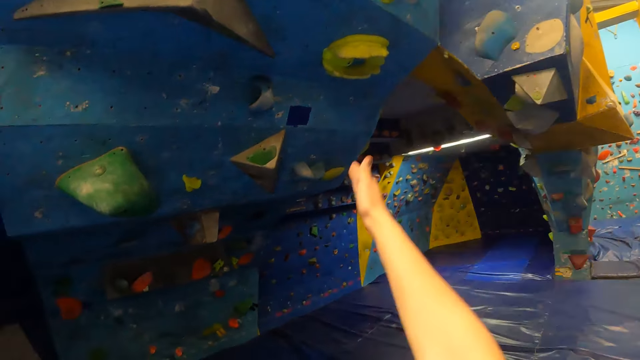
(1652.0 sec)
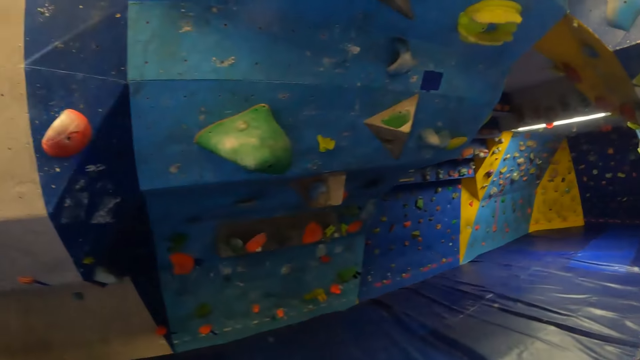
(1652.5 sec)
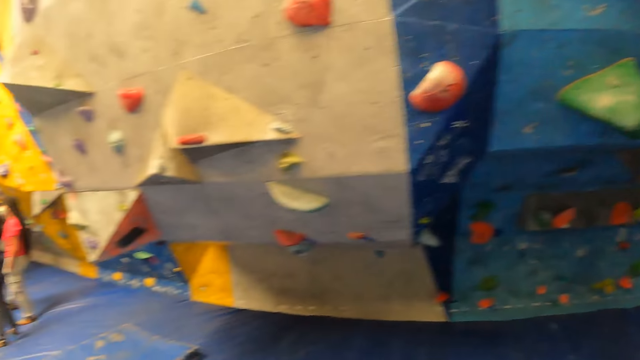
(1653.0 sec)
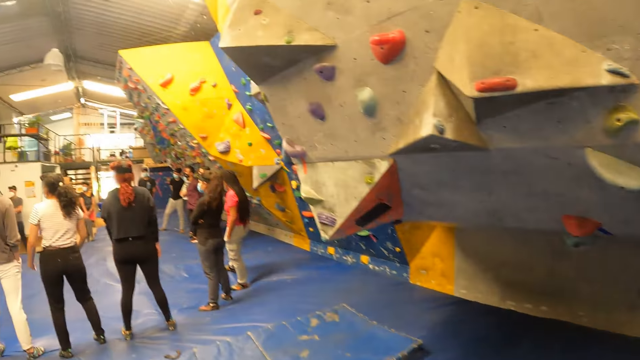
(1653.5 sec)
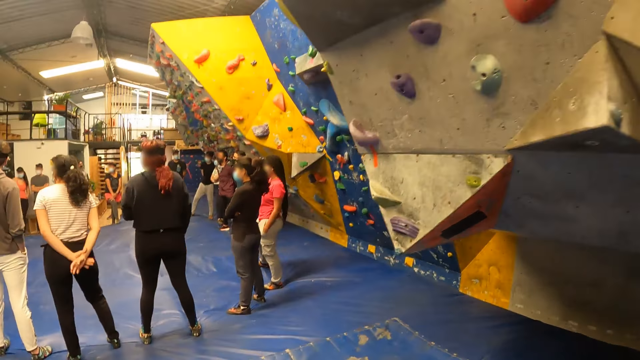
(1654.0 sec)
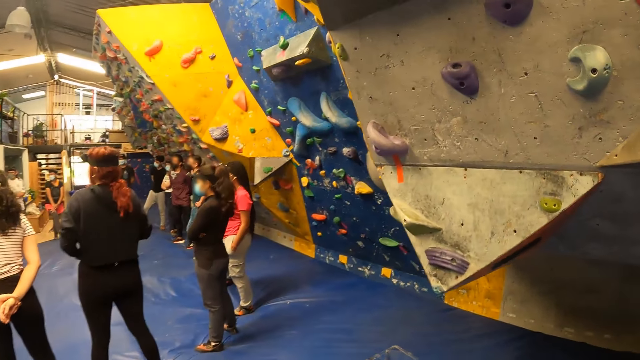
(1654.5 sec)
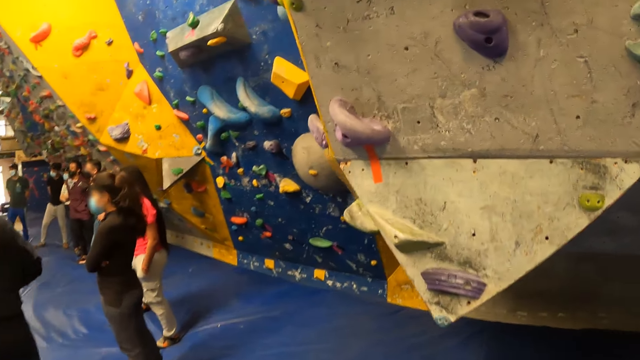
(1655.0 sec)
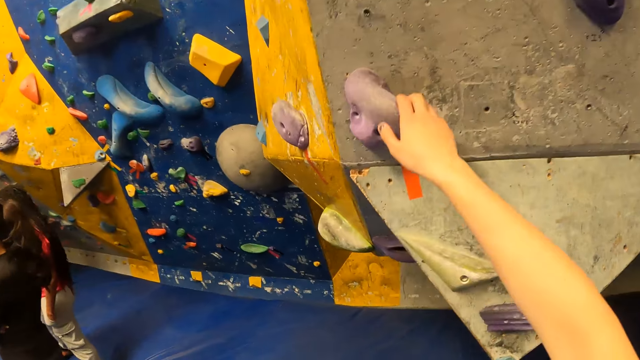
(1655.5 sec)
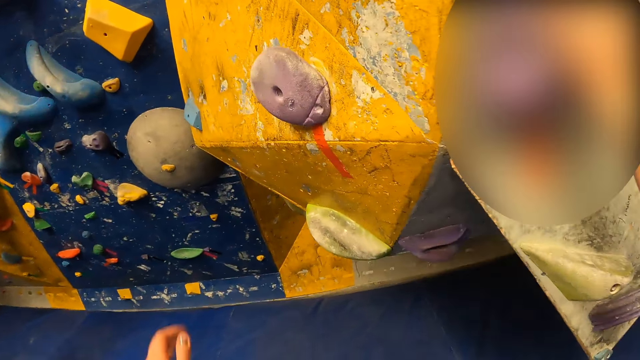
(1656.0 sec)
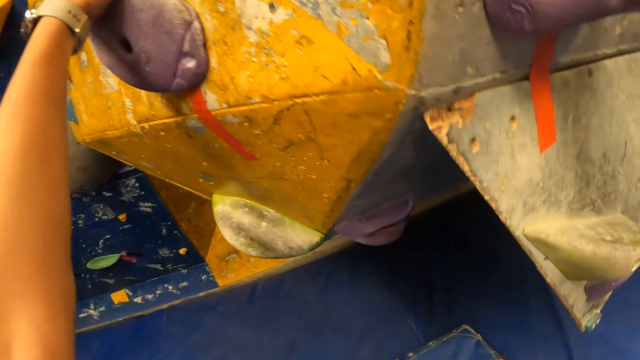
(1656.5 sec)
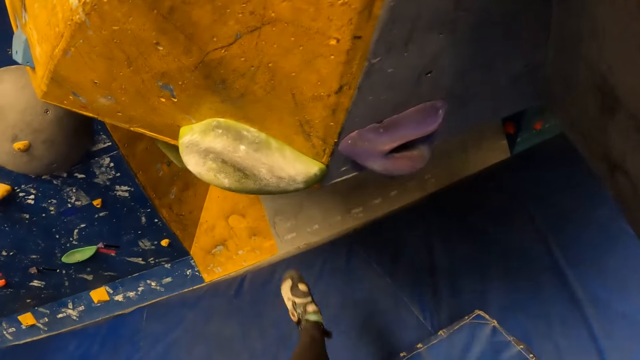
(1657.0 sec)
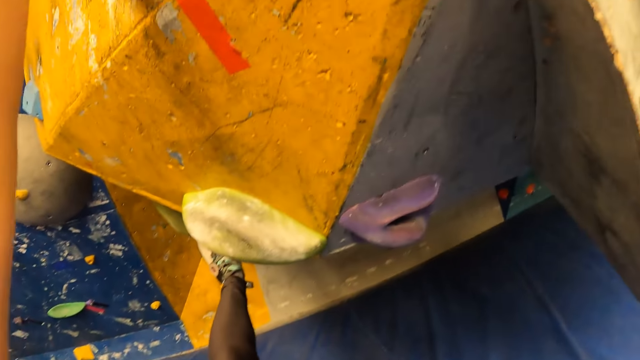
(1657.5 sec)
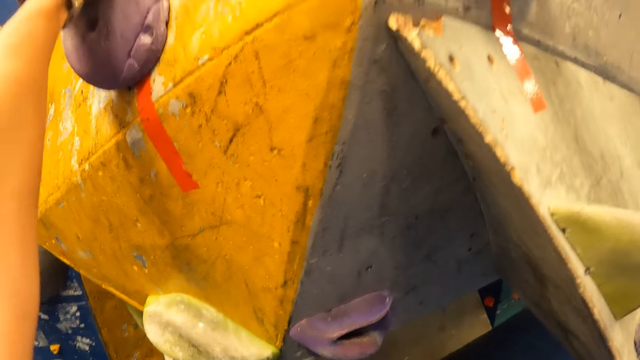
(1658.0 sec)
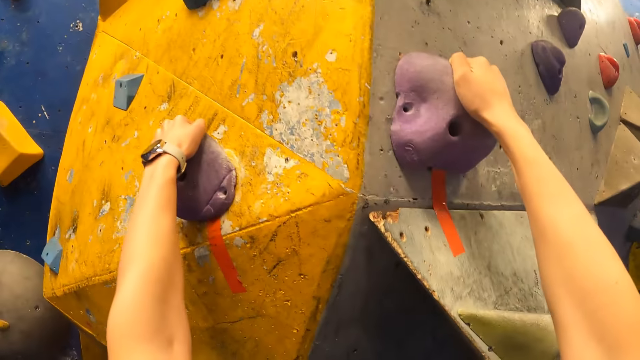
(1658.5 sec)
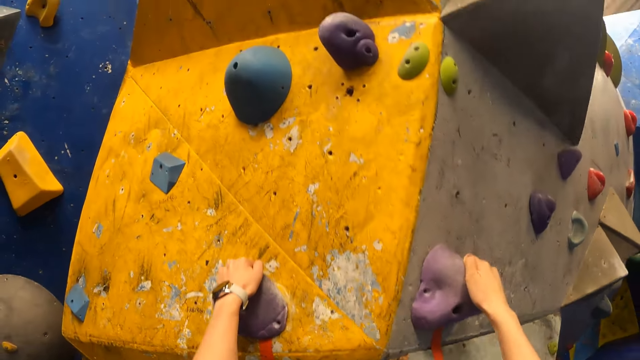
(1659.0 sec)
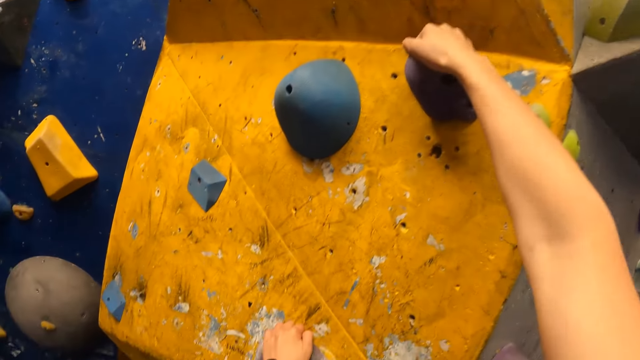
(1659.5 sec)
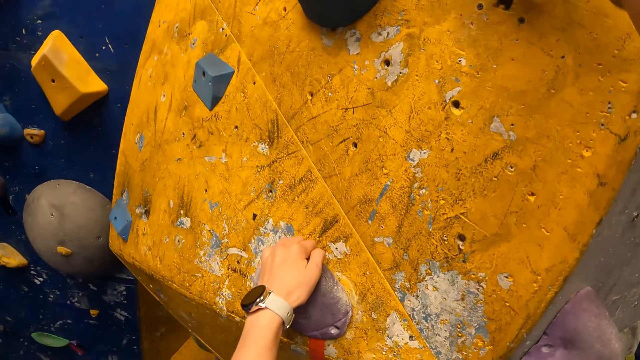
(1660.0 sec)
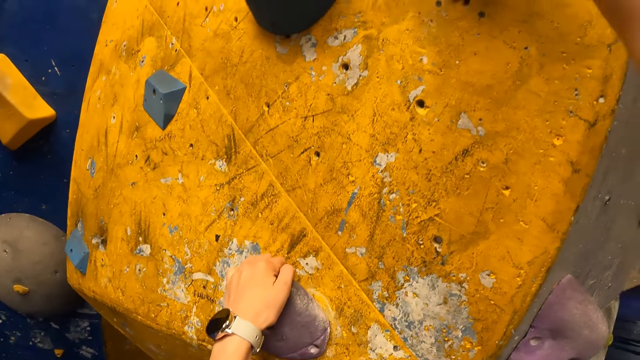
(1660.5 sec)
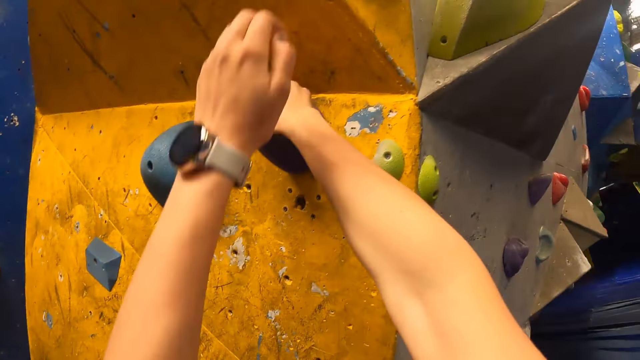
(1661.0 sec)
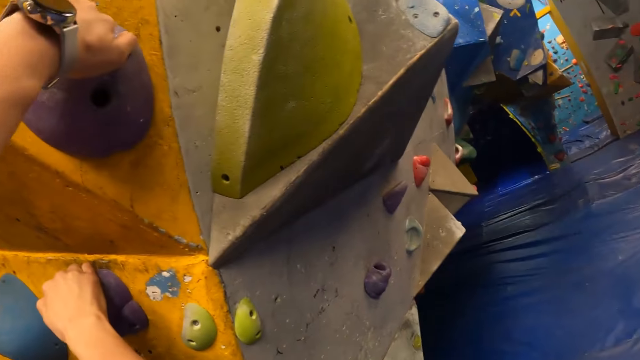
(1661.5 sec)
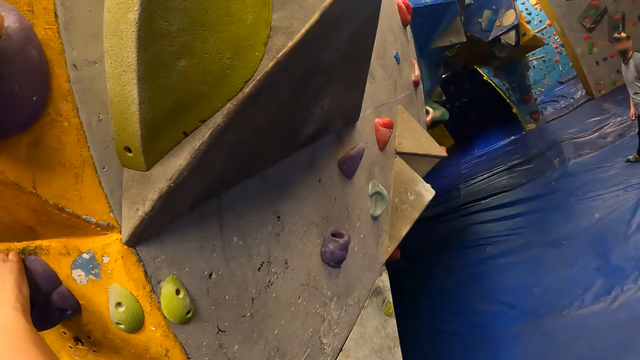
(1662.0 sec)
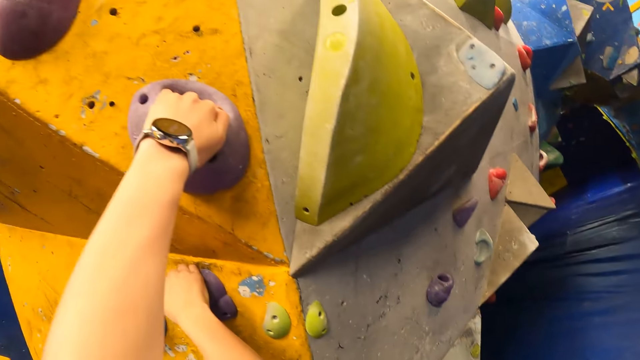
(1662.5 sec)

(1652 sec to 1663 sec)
The camera wearer turns around. She holds a climbing hold with her right hand. She puts her left hand on a climbing hold. She climbs up the wall with her hands. She puts her right hand on a climbing hold. She puts her left hand on a climbing hold.

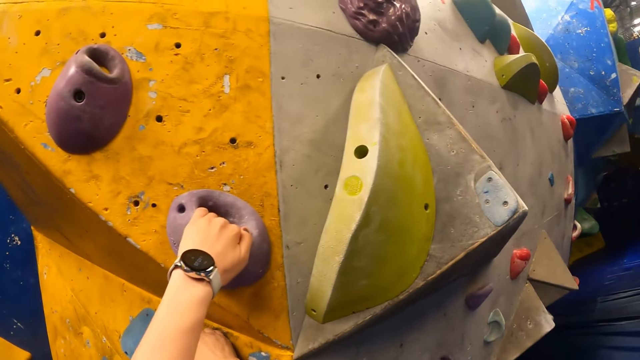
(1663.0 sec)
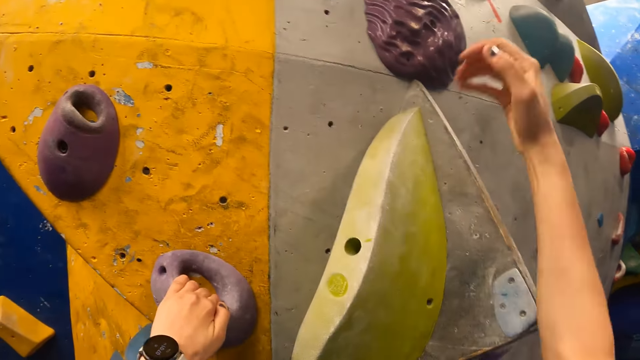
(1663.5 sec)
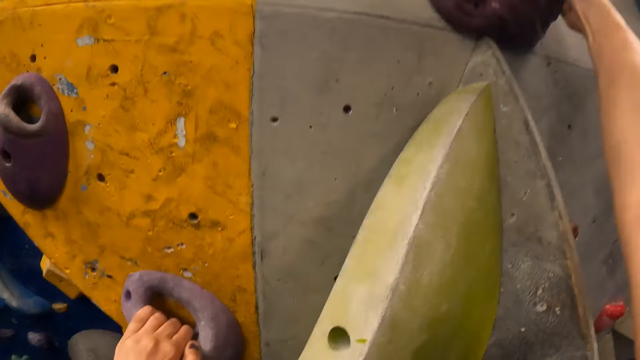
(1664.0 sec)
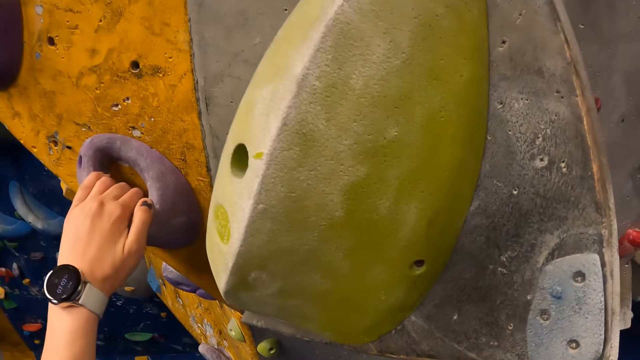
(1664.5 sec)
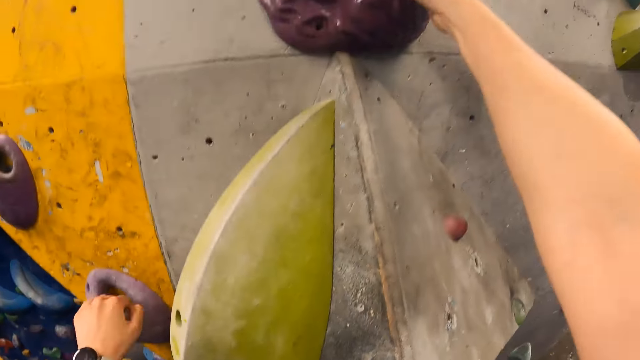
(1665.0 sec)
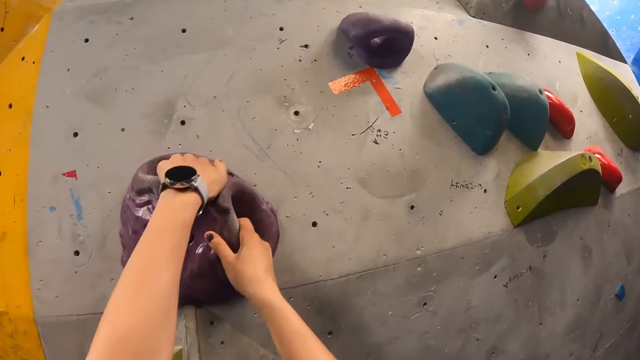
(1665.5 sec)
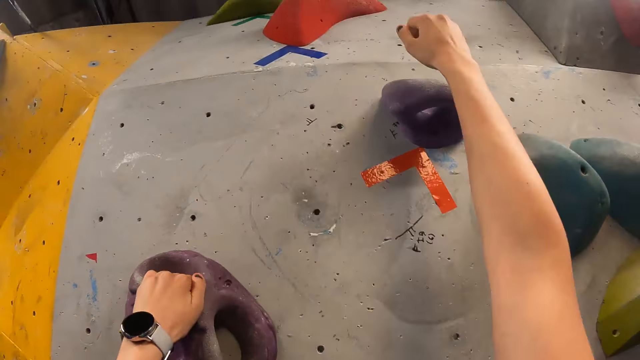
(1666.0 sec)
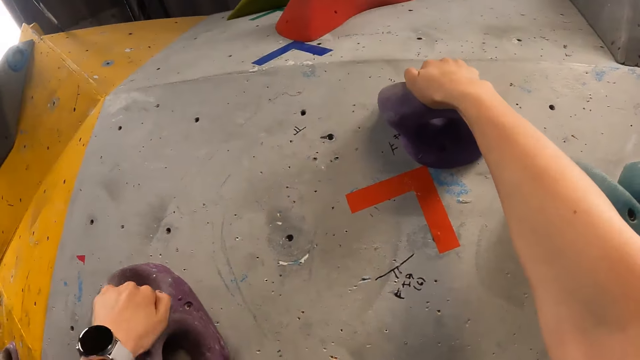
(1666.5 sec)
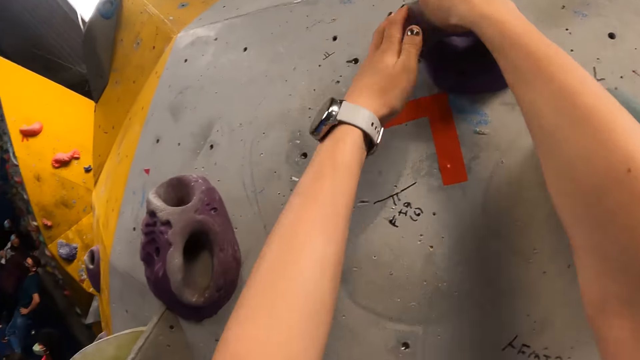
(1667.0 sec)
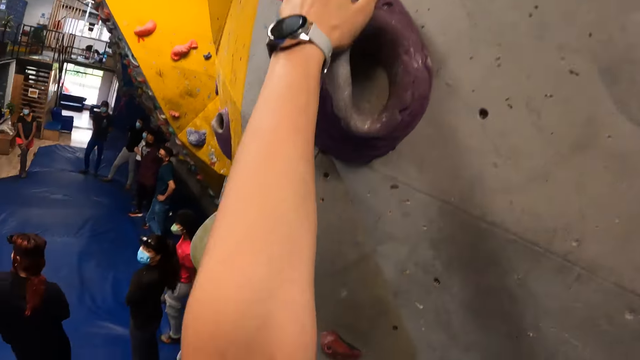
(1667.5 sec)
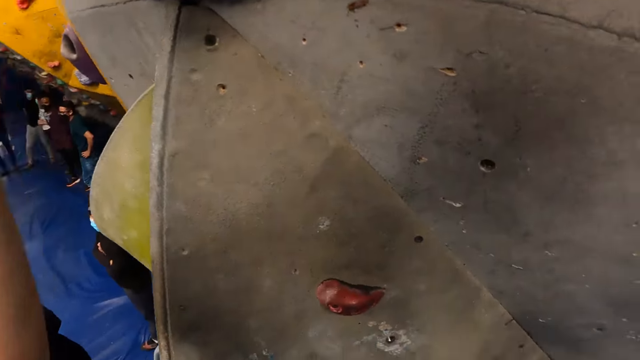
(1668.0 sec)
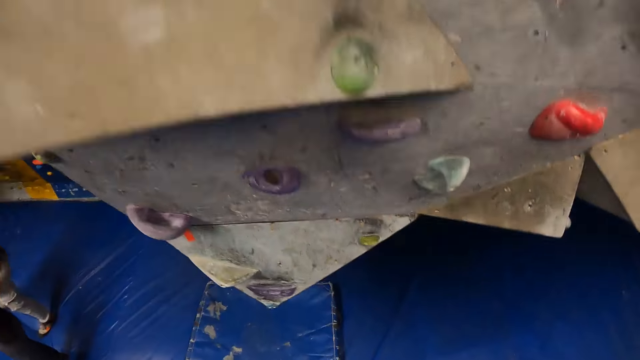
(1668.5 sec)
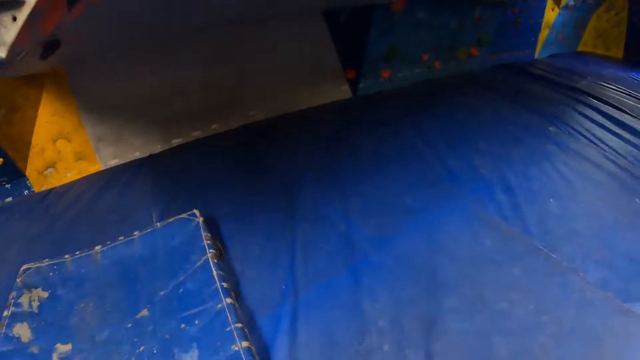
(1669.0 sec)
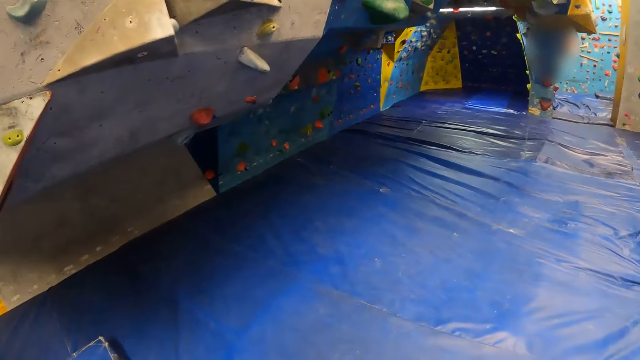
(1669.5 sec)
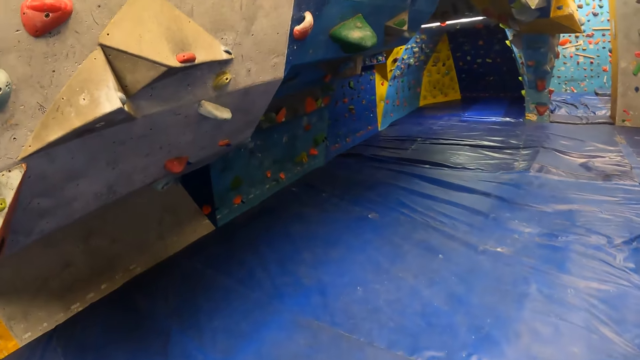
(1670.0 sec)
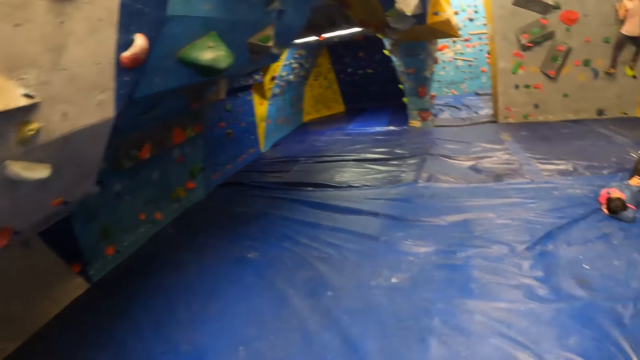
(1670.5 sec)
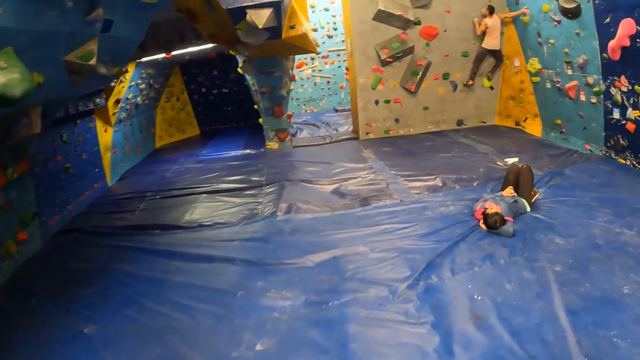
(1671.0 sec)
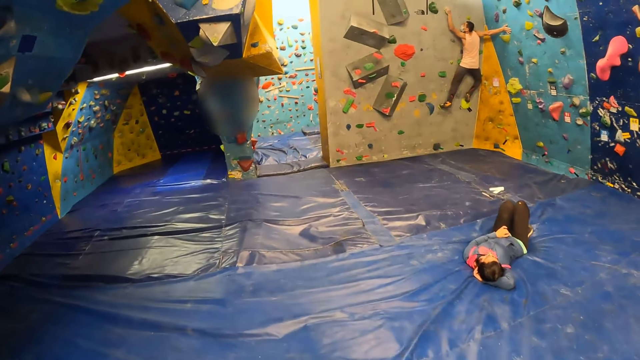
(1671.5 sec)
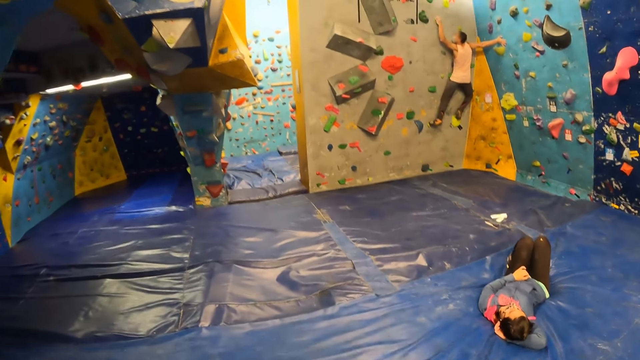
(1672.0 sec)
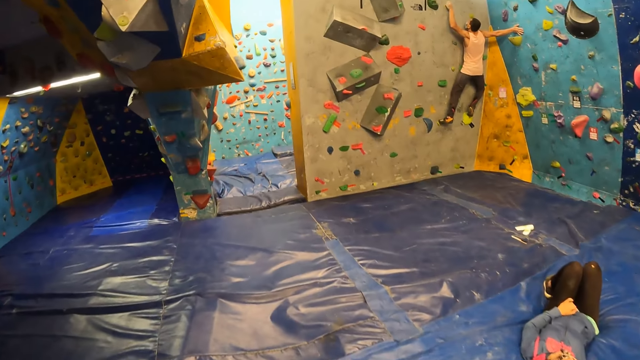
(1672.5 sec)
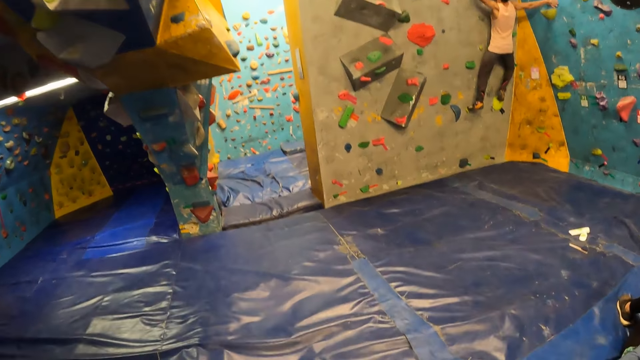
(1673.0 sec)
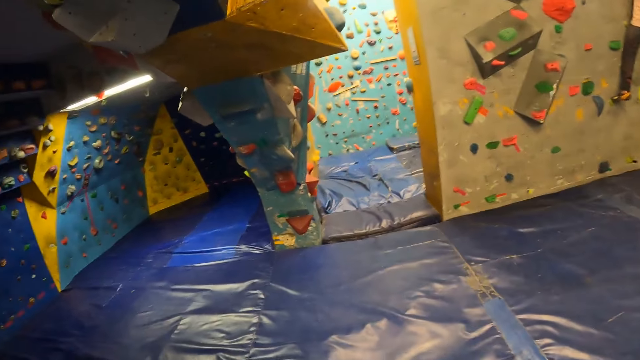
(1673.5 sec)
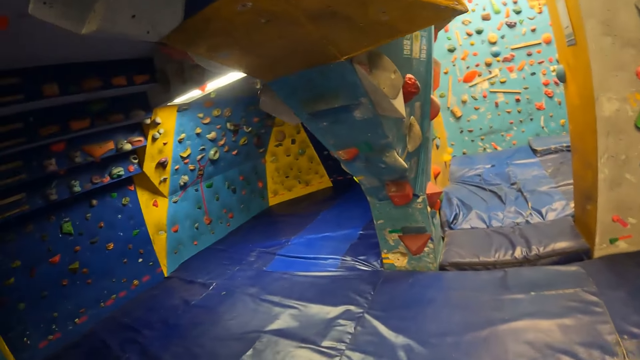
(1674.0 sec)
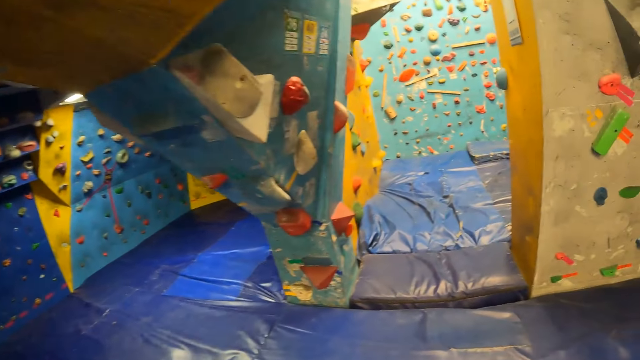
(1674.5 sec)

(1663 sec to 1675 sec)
The camera wearer puts her right hand on a climbing hold. She puts her left hand on the climbing hold. She puts her right hand on a climbing hold. She puts her left hand on the climbing hold. She does so again. She jumps down the wall. She moves around.
